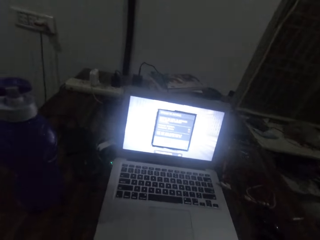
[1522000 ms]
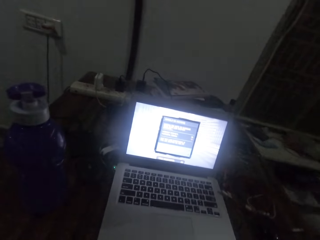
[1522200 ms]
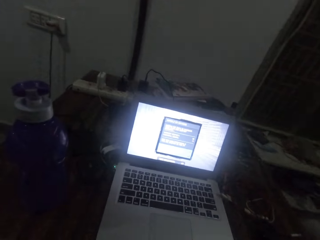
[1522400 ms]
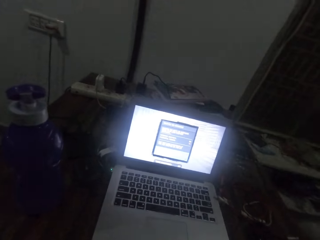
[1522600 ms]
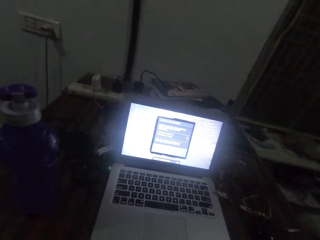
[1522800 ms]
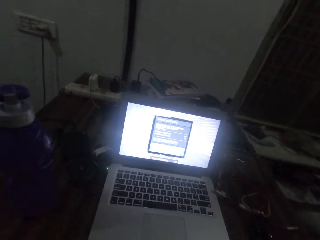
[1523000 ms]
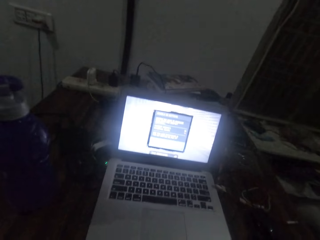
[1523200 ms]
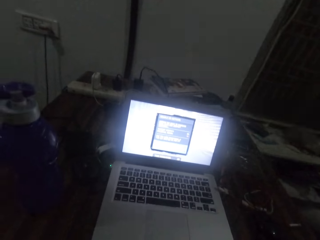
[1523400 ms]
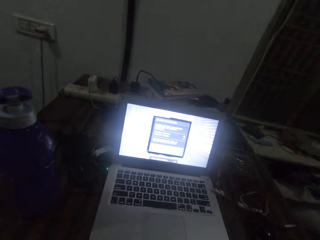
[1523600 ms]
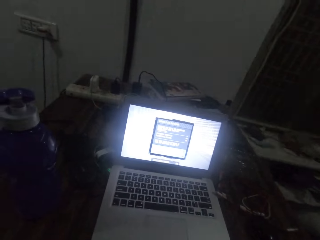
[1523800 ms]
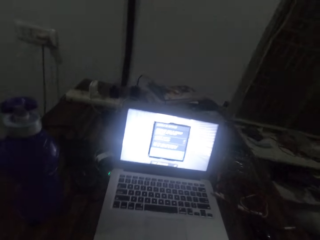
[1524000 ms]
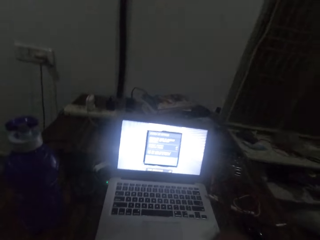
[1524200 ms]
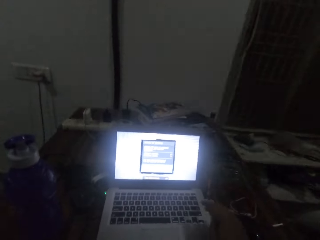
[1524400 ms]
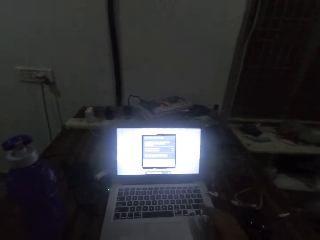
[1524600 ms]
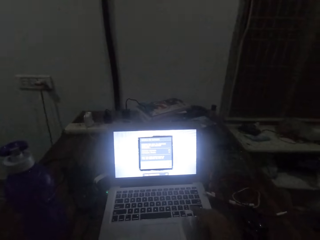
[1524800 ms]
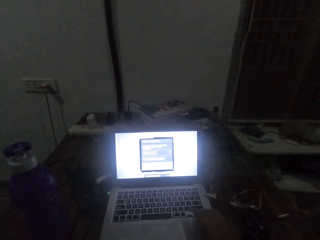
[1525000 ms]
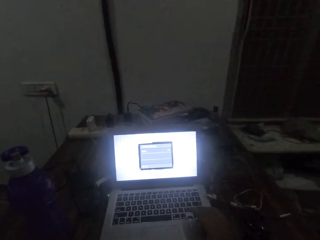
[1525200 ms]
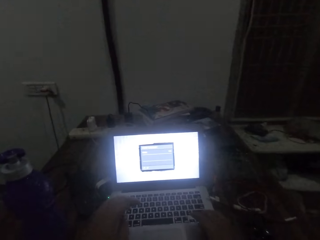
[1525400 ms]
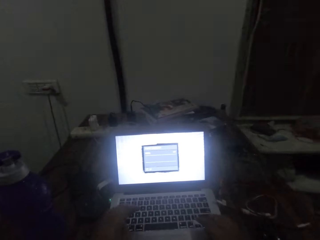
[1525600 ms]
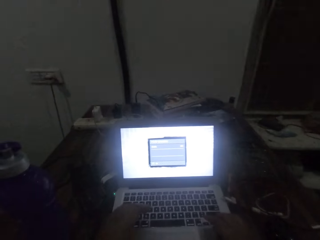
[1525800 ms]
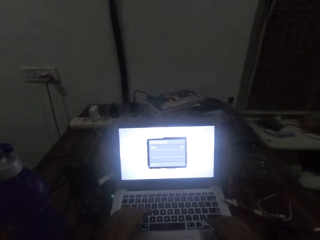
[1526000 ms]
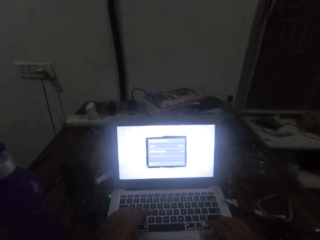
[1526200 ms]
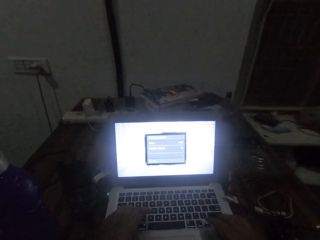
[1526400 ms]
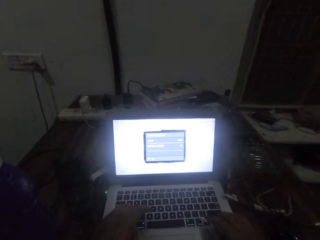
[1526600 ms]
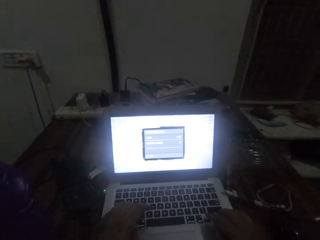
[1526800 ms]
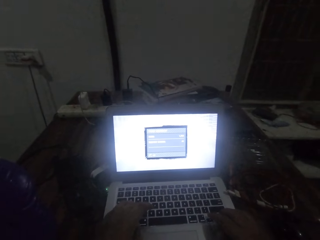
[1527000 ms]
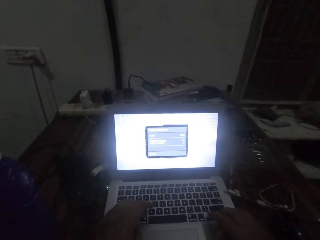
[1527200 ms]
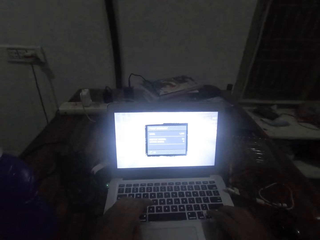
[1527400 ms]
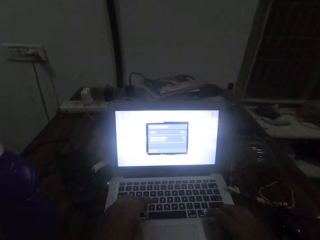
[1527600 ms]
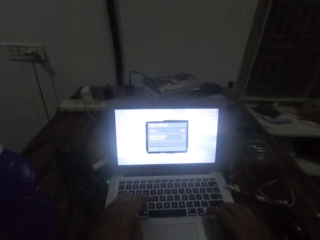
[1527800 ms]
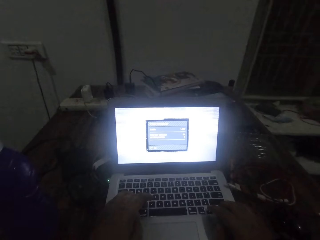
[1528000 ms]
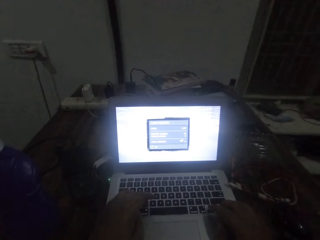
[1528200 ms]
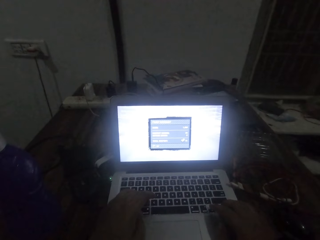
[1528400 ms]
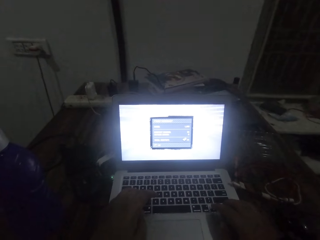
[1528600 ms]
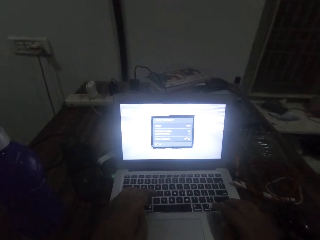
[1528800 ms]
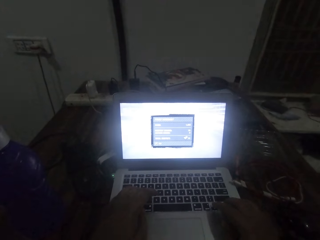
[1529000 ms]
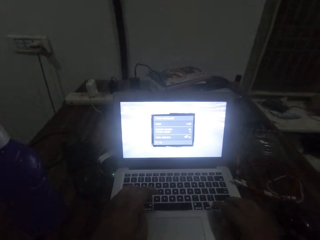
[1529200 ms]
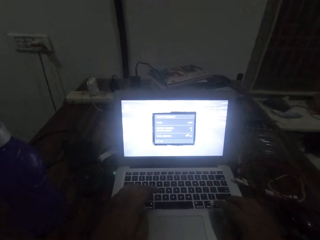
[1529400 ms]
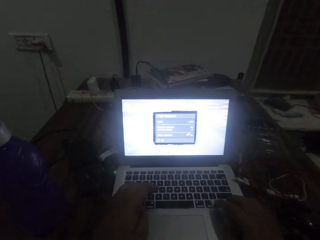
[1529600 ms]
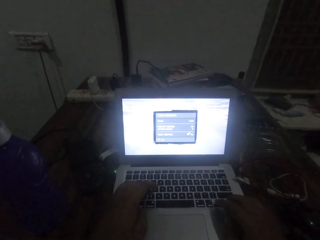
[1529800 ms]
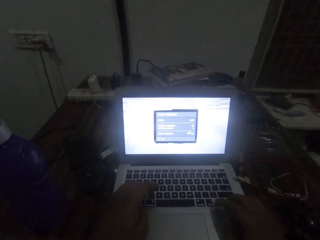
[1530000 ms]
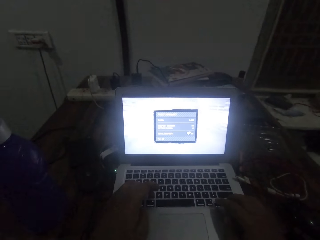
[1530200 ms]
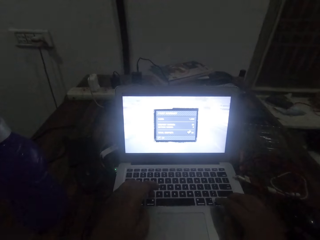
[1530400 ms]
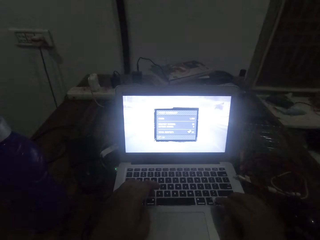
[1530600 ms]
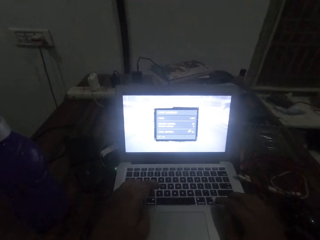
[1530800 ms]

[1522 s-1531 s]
The camera wearer operates the laptop with both hands.

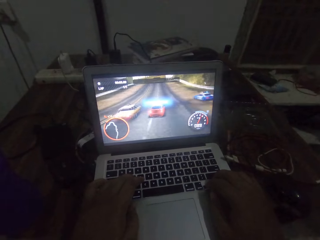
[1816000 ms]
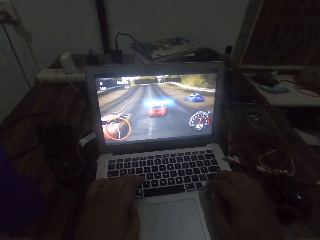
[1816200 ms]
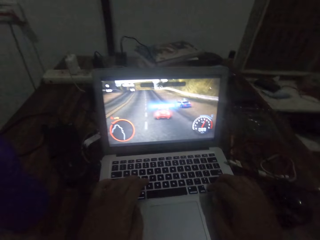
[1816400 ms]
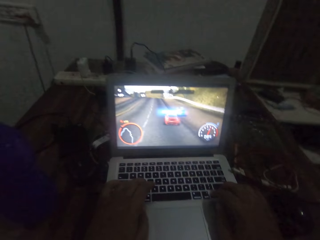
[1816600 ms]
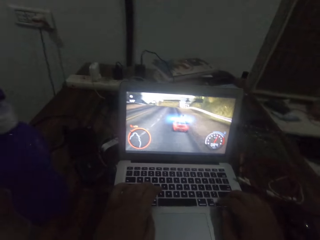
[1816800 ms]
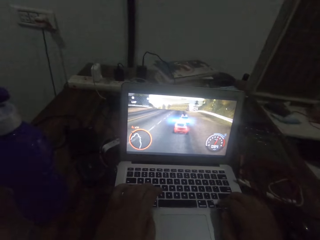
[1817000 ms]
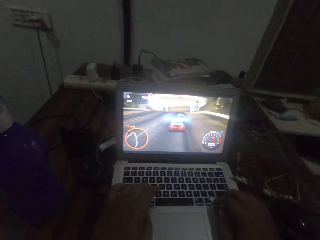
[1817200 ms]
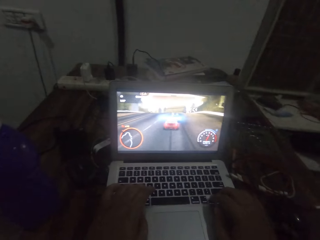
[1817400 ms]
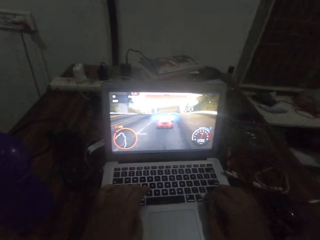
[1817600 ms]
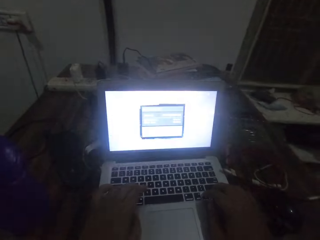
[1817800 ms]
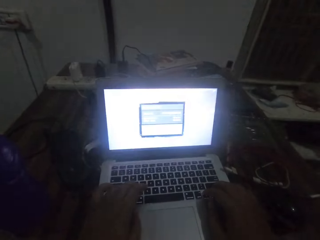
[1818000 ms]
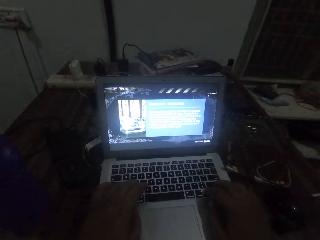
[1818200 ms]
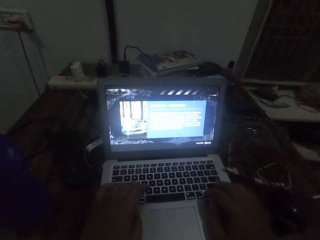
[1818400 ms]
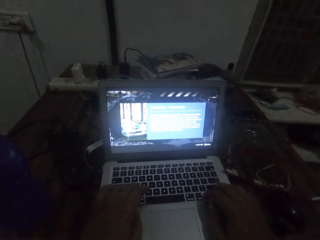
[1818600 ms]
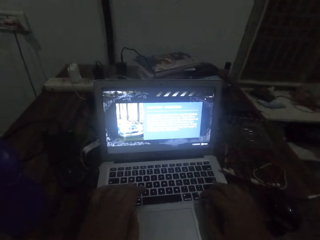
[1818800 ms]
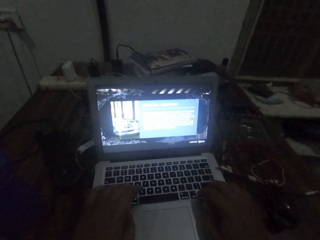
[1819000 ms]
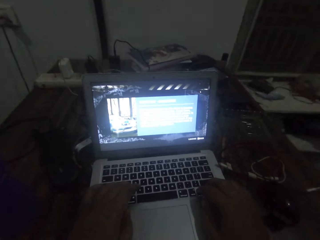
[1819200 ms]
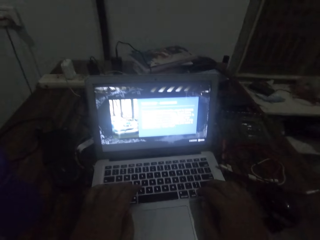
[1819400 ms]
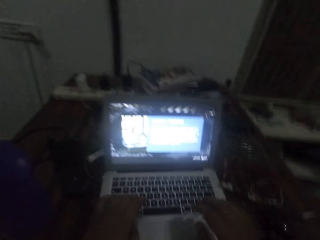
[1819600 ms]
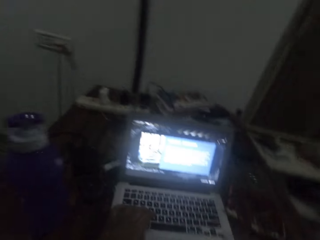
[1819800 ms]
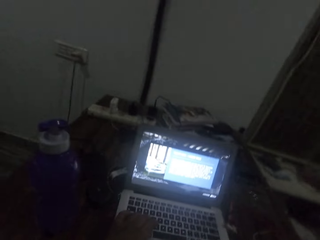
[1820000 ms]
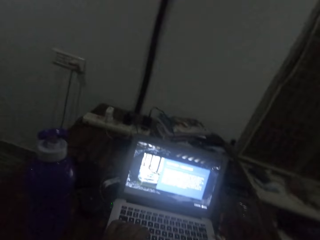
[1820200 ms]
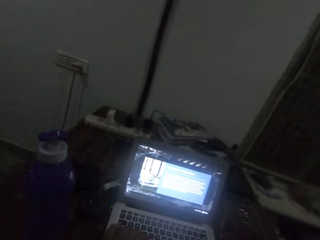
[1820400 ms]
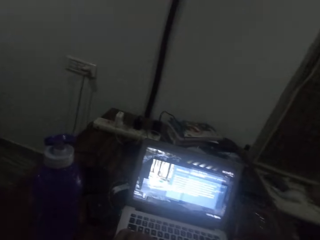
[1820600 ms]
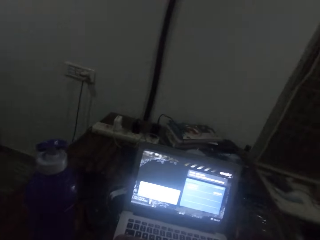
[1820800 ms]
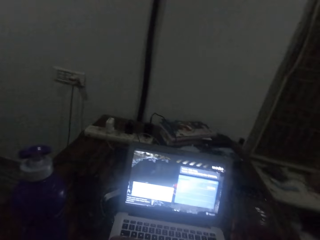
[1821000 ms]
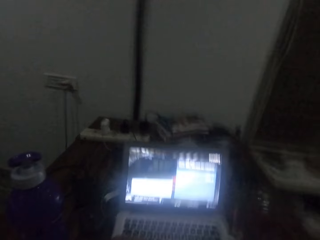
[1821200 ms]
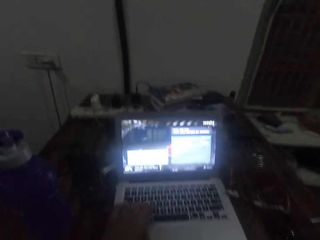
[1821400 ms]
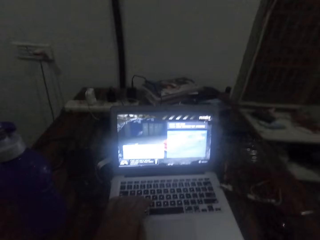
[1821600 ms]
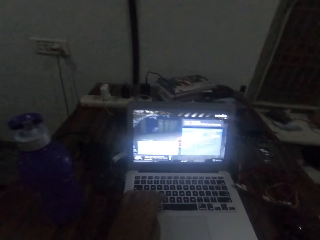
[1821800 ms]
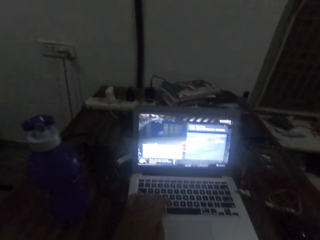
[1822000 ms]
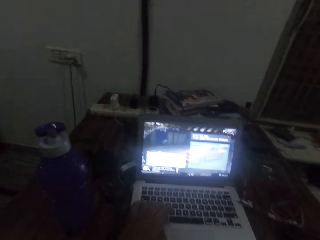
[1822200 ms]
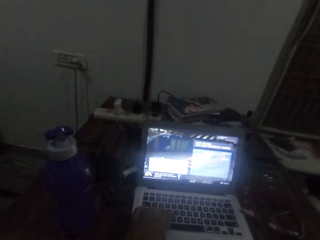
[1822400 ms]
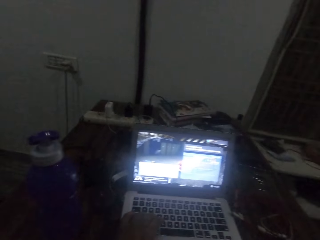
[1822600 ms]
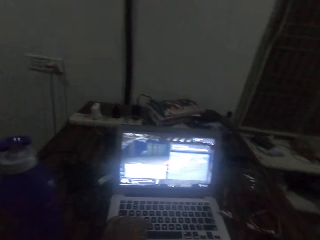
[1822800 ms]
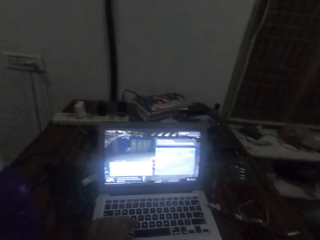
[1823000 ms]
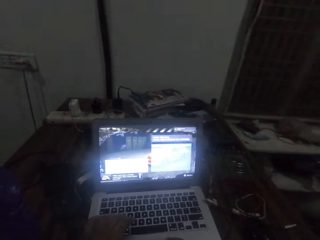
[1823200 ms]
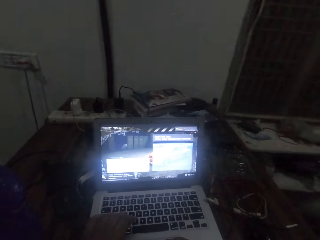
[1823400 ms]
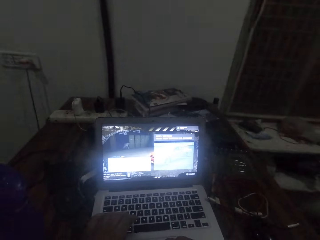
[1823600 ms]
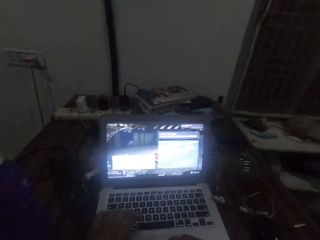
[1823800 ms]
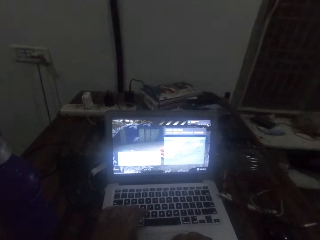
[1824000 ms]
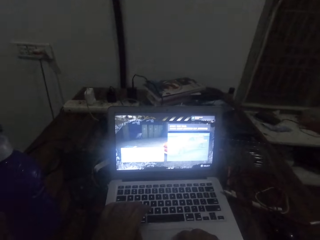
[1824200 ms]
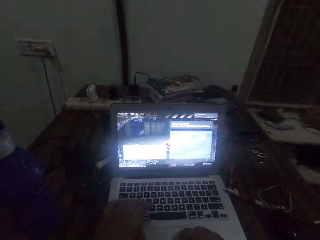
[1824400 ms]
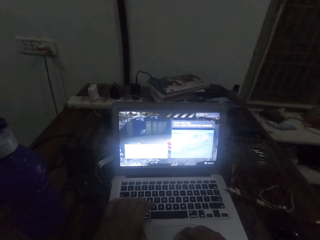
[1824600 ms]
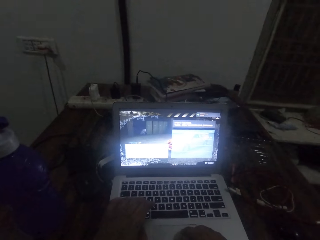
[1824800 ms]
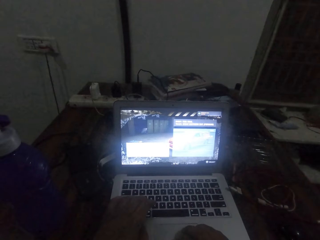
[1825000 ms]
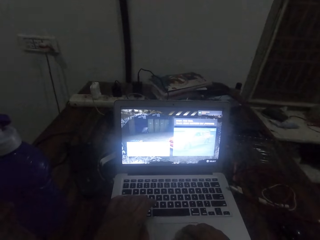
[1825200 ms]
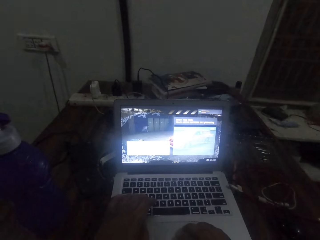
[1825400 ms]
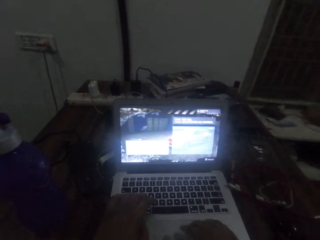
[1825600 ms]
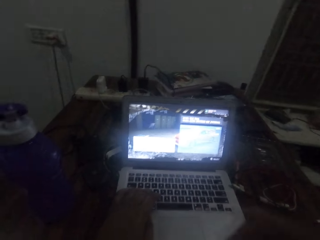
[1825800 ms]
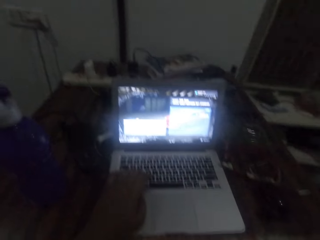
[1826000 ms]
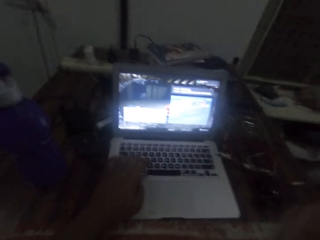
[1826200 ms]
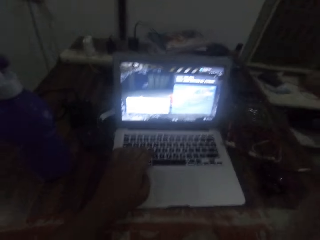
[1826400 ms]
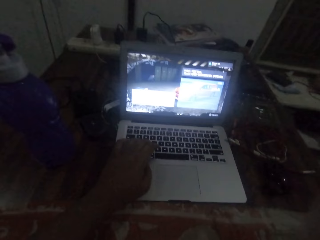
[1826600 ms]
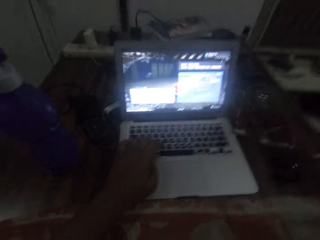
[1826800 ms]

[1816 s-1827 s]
The camera wearer pauses the game. He operates the laptop. He touches his face with his hand. He moves one hand from the laptop. He turns off the camera.
